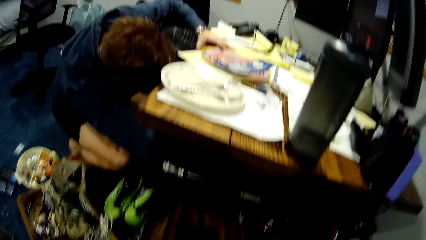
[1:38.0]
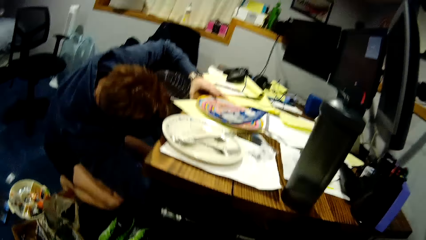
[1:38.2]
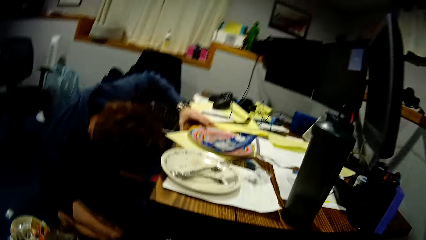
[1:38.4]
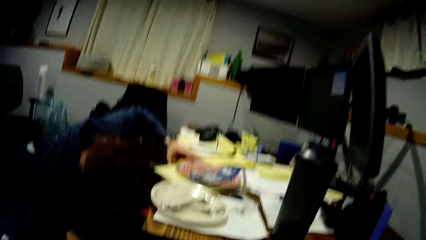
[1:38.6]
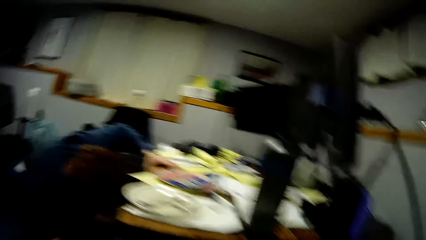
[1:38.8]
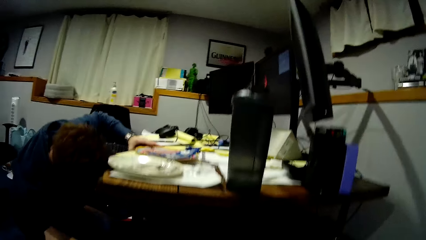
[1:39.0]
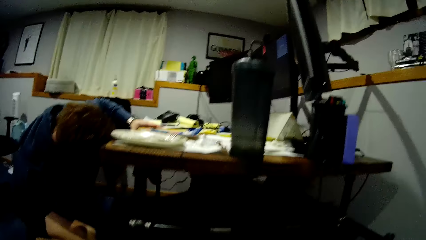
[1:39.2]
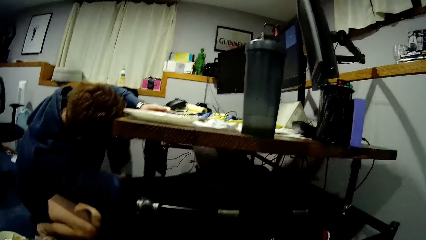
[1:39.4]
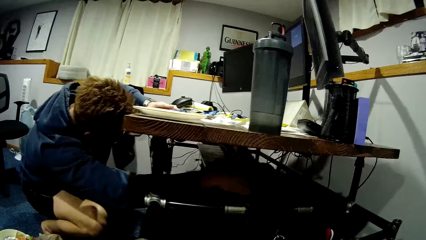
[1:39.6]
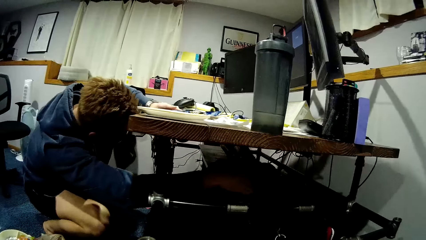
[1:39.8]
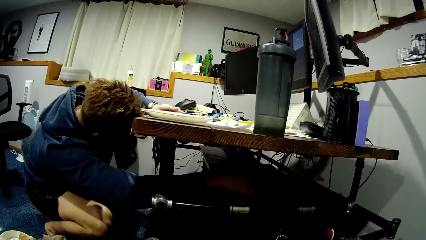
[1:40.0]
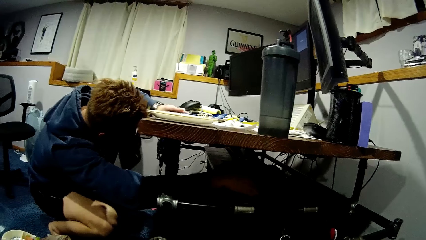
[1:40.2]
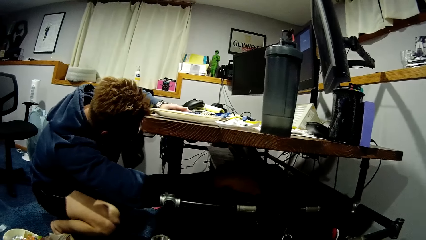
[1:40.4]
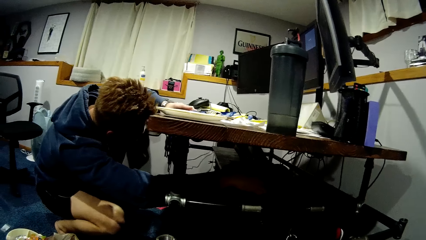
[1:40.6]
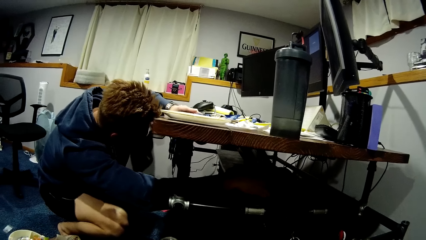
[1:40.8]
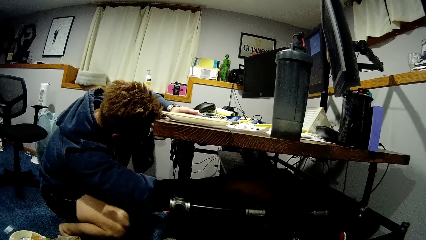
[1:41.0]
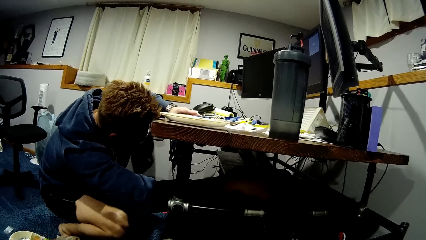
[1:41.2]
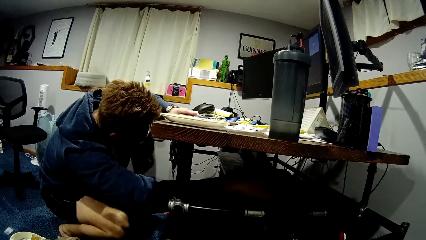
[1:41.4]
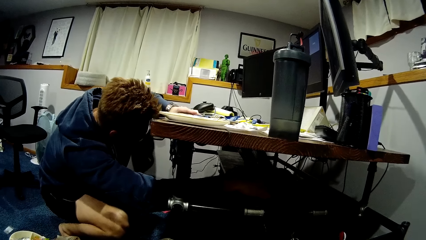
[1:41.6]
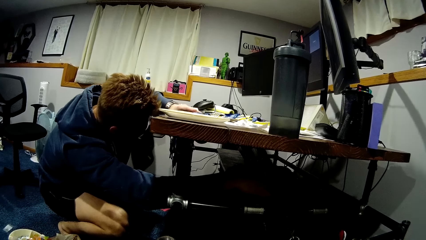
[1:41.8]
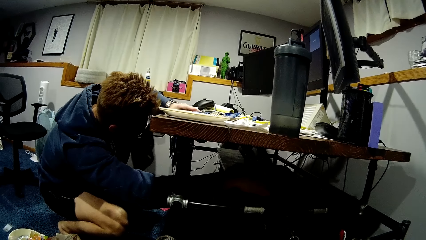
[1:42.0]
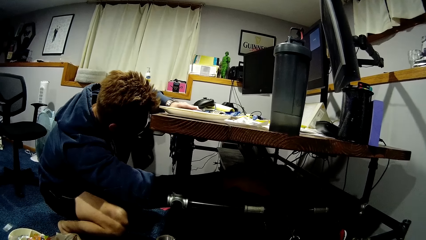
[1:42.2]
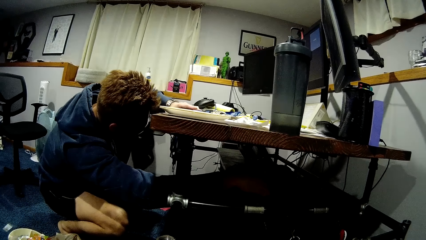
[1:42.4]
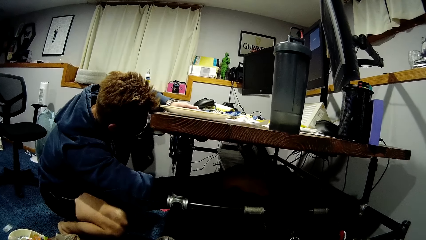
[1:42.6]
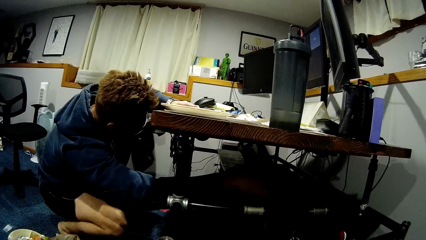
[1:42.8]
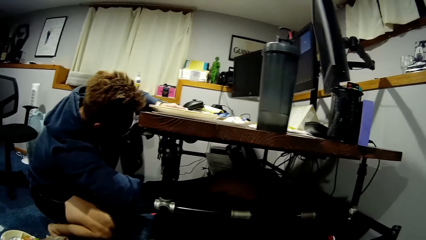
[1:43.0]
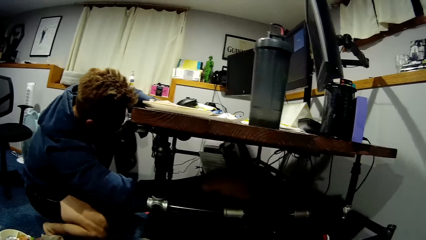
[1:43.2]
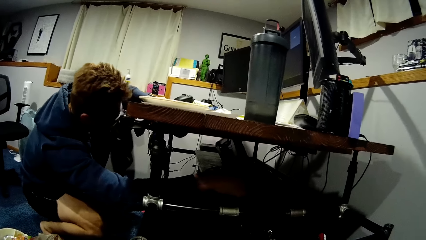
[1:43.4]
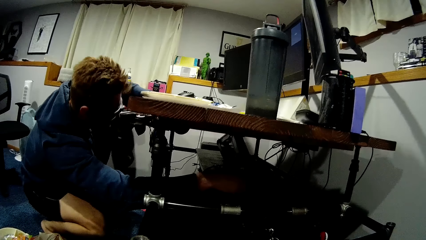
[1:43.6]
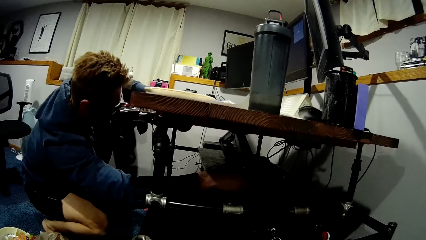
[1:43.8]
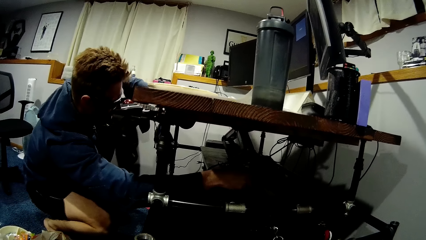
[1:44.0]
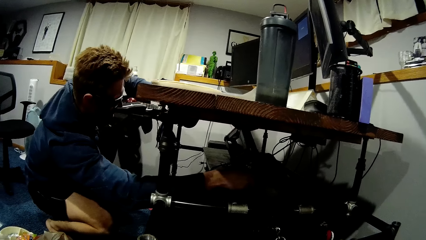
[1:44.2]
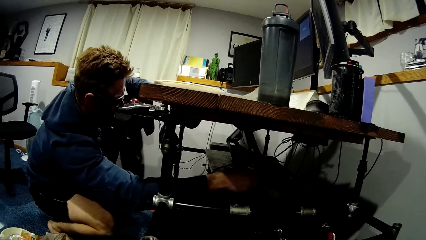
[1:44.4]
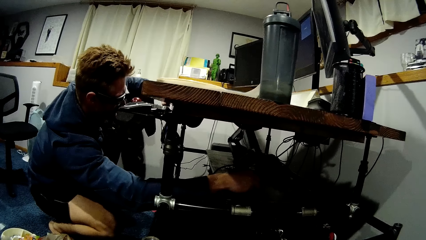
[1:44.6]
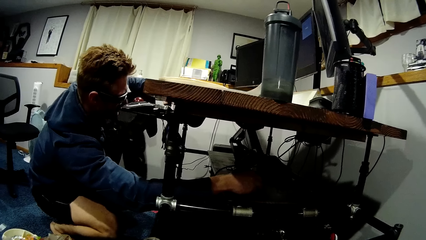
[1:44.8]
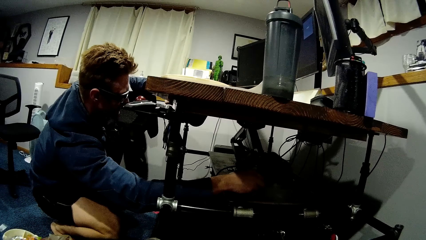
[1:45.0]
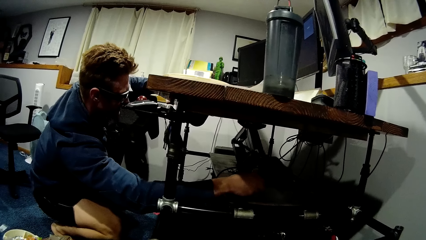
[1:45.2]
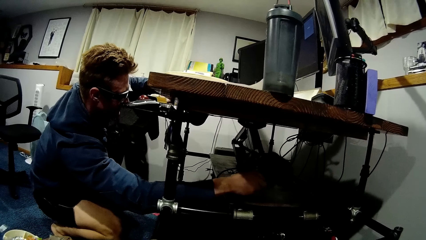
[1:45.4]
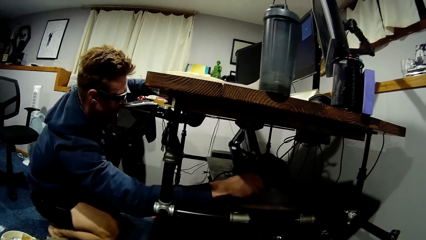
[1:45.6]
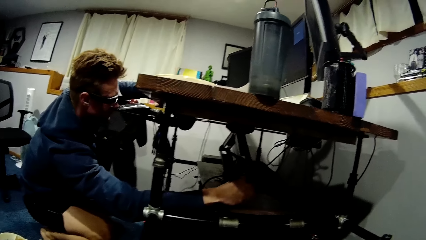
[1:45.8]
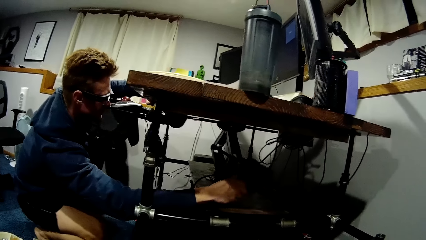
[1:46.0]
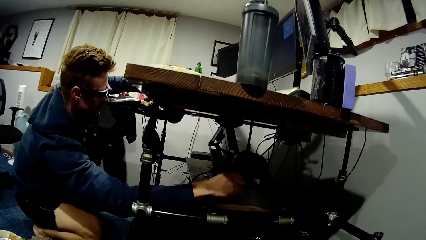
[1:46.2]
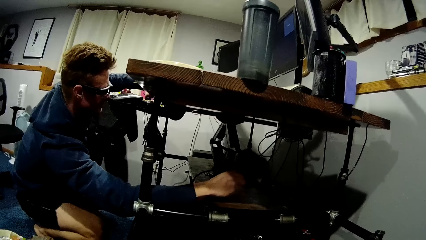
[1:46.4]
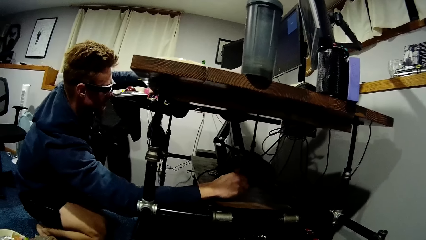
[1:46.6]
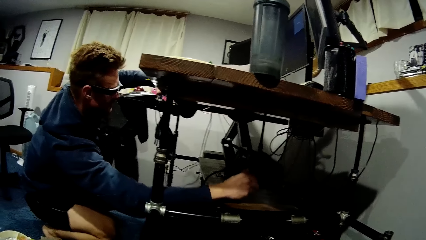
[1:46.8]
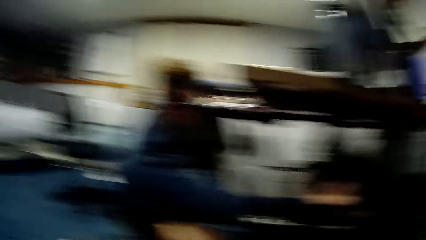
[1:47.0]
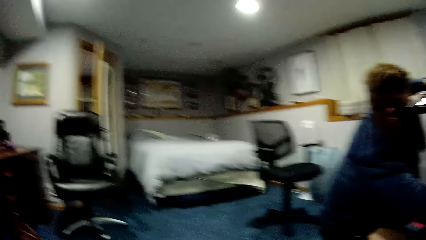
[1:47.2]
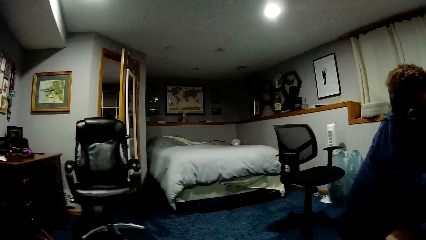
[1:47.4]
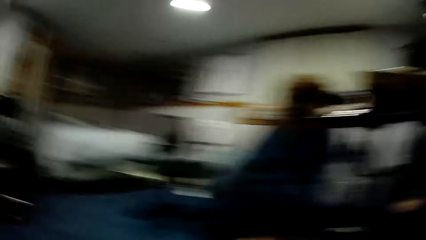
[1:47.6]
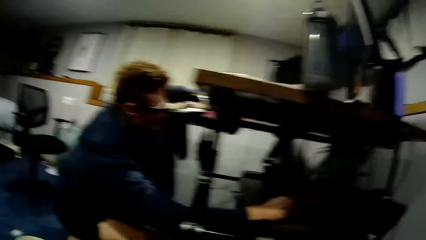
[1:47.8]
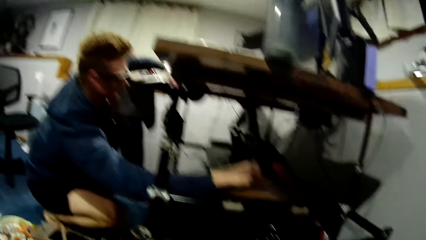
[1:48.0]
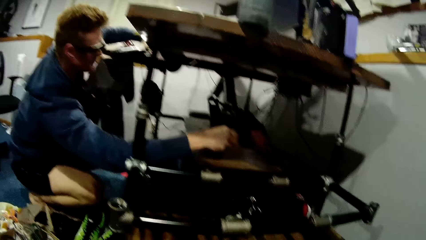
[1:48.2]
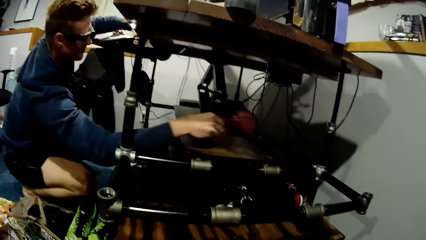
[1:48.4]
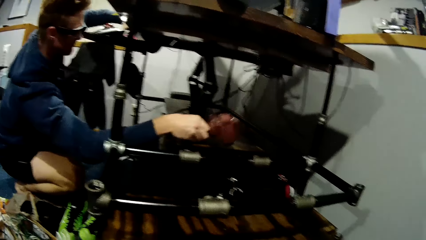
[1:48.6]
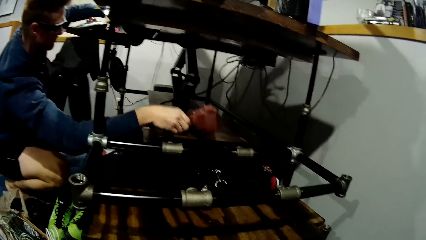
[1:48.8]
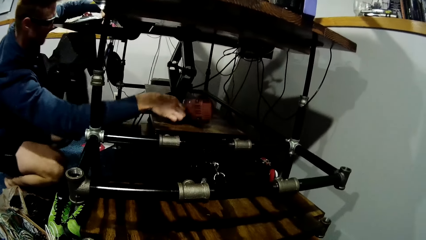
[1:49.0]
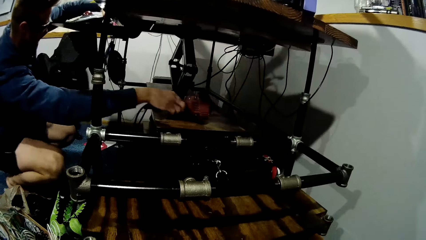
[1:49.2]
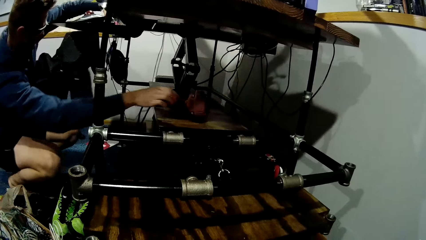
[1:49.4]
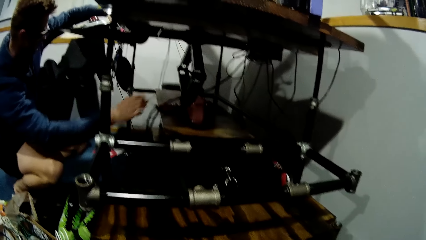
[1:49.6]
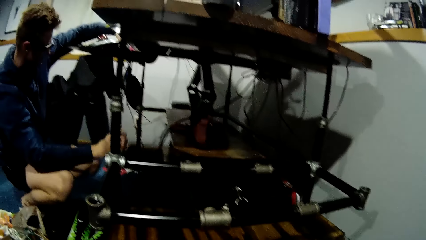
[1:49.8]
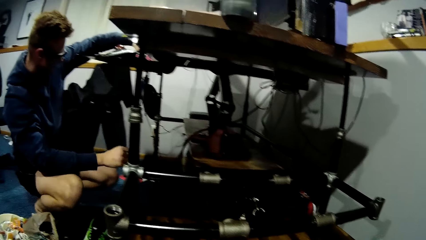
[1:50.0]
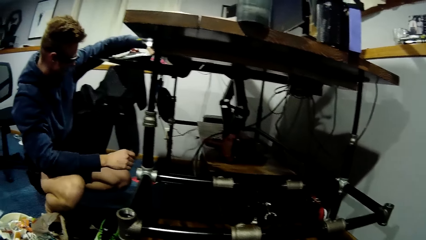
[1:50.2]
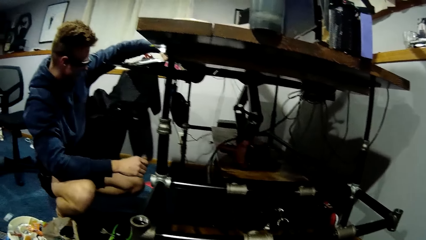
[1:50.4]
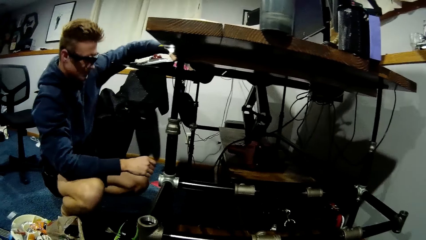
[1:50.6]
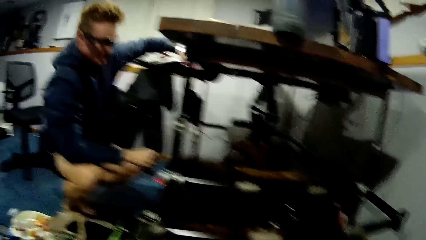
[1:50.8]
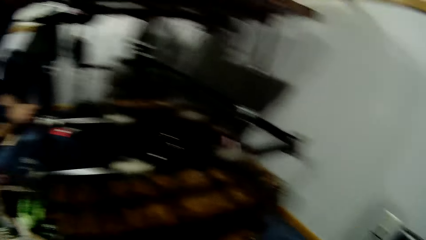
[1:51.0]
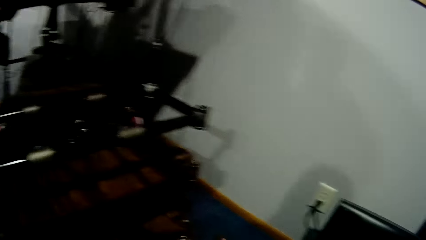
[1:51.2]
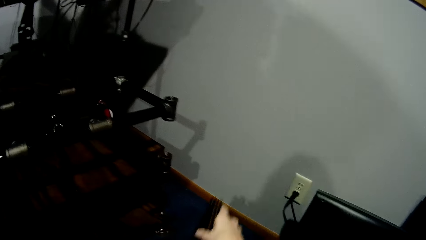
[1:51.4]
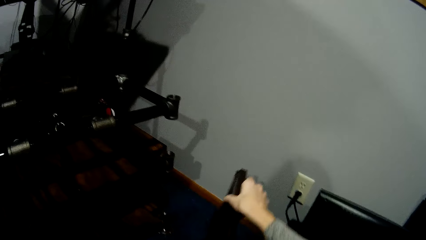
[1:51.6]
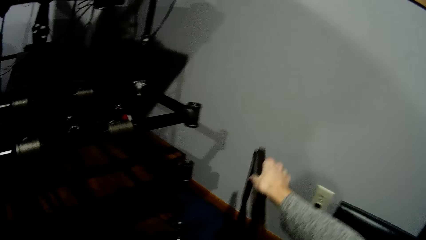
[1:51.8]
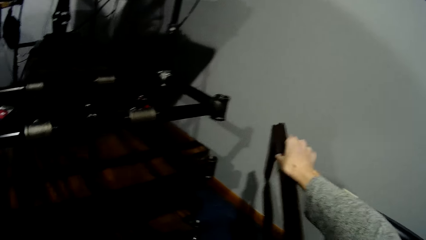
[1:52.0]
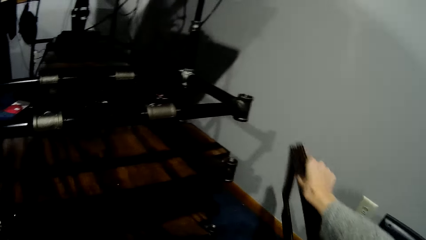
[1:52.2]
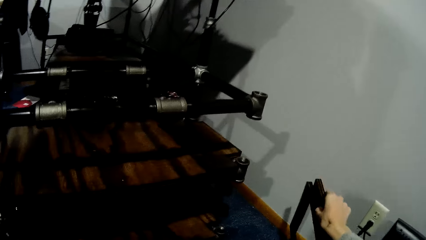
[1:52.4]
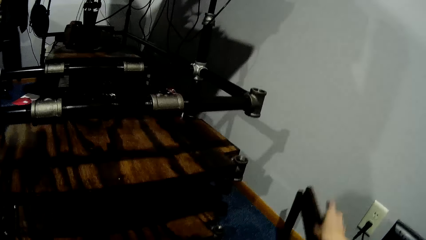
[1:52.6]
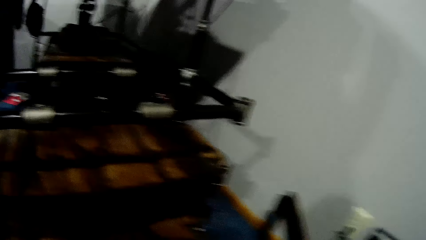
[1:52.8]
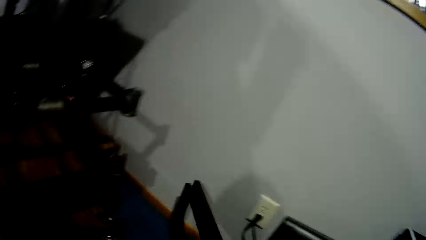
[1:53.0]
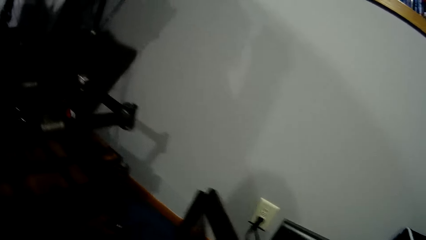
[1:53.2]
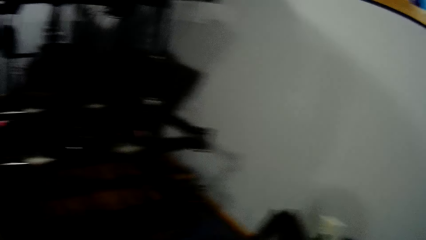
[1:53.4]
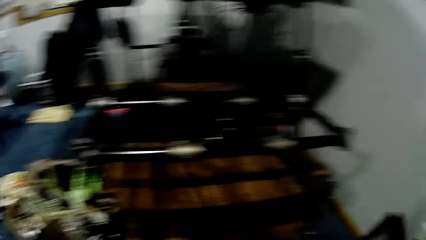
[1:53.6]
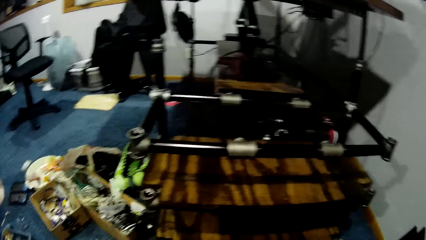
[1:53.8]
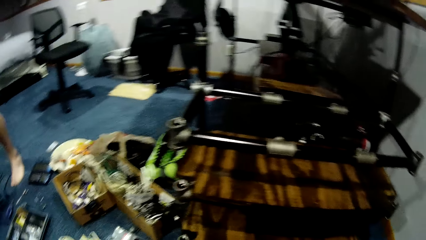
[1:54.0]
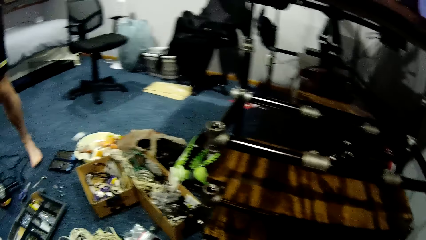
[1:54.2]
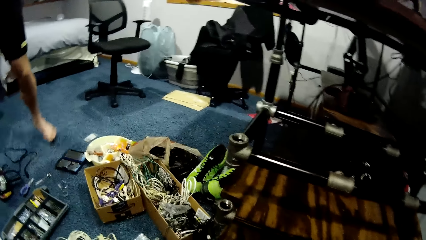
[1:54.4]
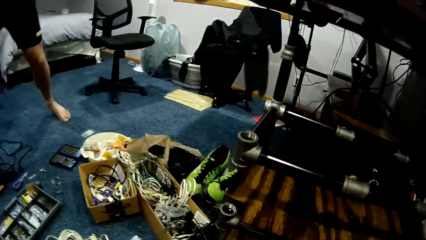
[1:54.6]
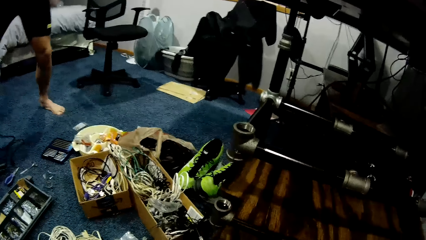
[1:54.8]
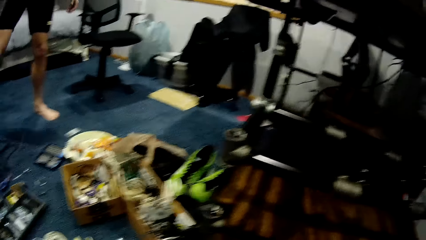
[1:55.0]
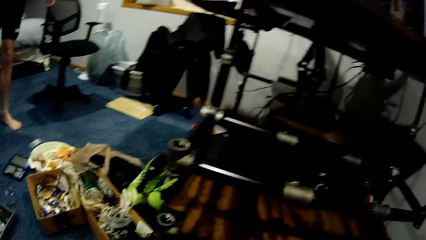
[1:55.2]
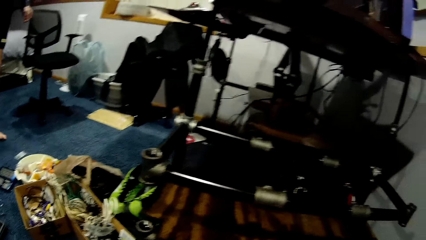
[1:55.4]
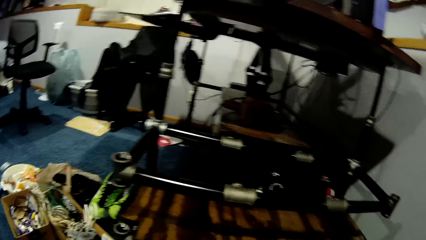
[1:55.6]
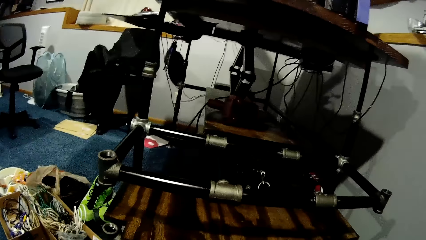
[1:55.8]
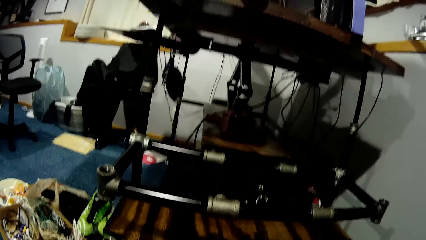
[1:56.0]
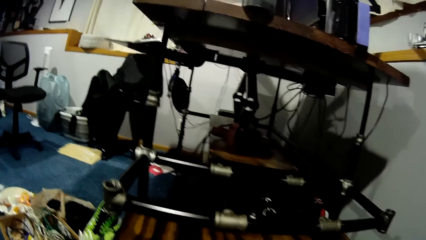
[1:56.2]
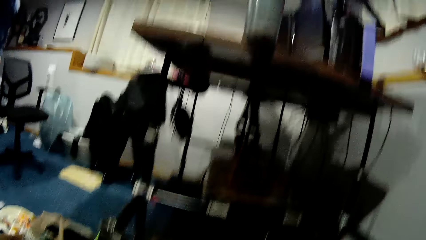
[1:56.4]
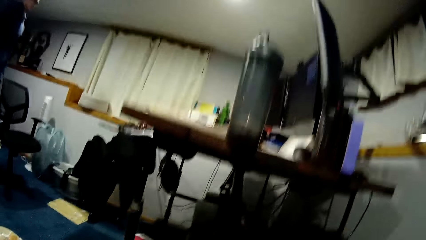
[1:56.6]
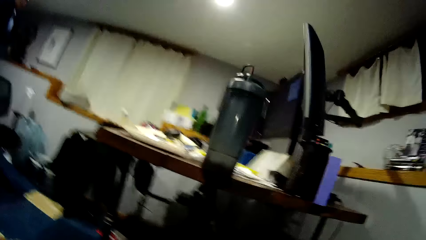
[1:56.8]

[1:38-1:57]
The man puts the metal drill on a platform under the table. The man wakes up. The camera wearer puts the wooden piece on the floor. The man places the table on the floor. The man moves around.
